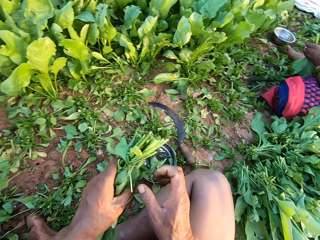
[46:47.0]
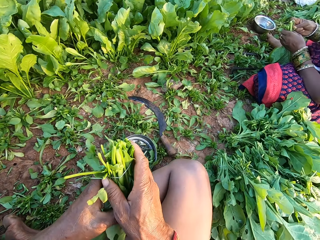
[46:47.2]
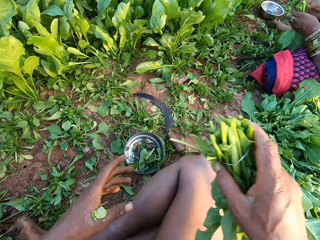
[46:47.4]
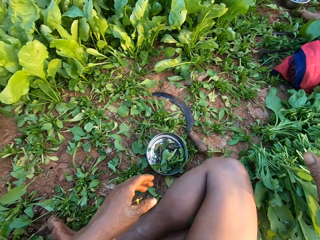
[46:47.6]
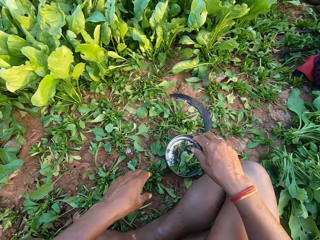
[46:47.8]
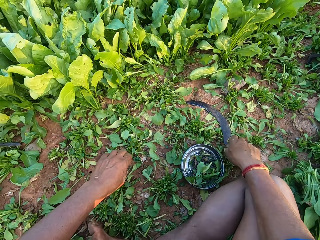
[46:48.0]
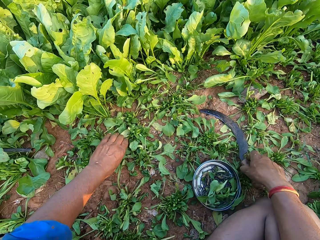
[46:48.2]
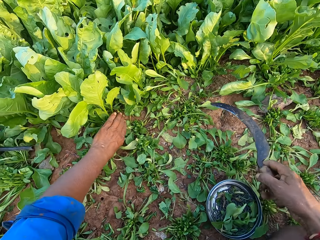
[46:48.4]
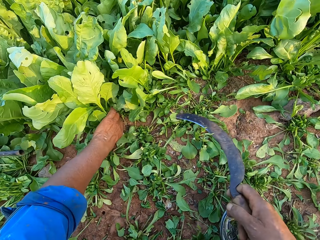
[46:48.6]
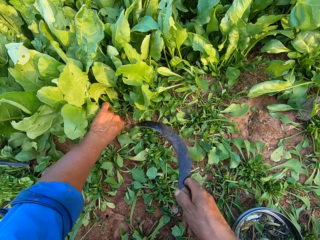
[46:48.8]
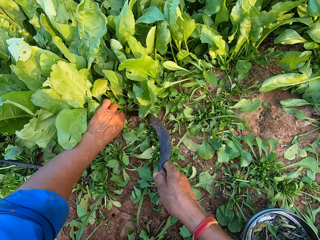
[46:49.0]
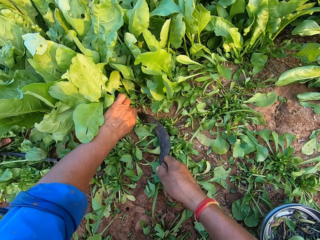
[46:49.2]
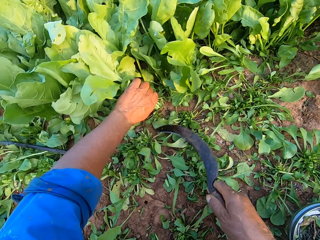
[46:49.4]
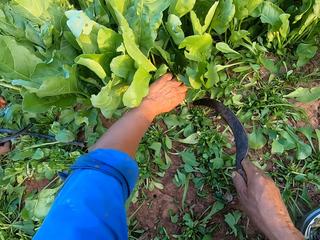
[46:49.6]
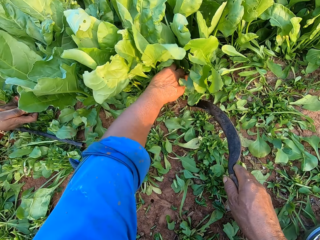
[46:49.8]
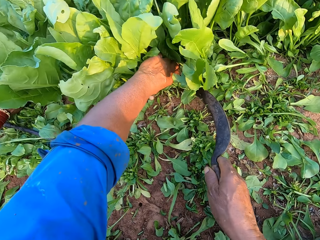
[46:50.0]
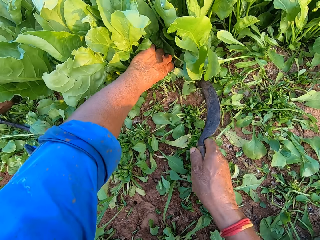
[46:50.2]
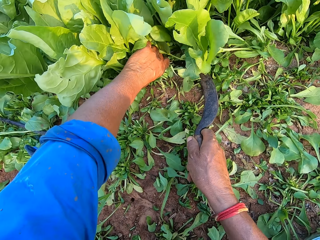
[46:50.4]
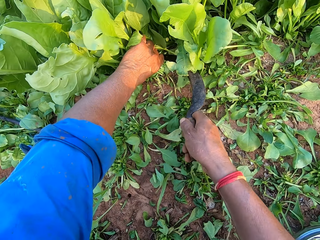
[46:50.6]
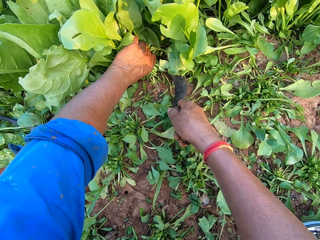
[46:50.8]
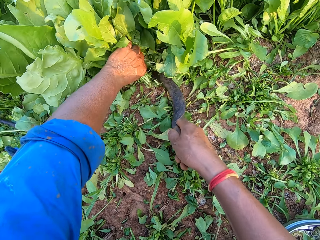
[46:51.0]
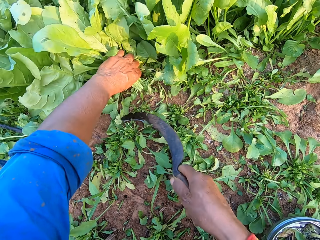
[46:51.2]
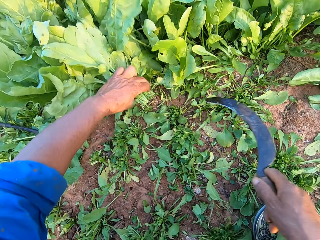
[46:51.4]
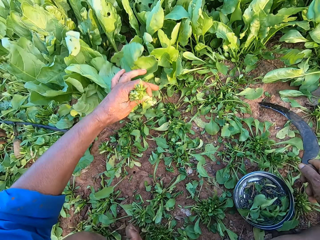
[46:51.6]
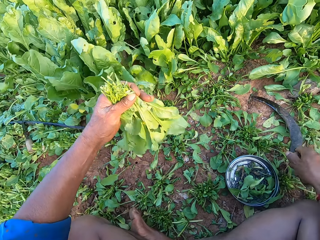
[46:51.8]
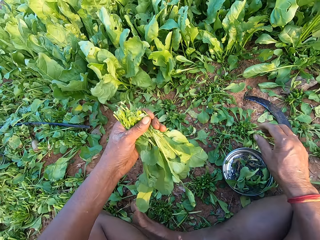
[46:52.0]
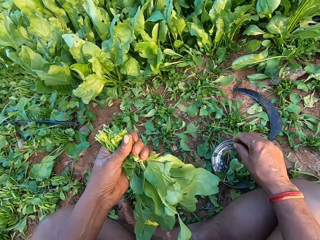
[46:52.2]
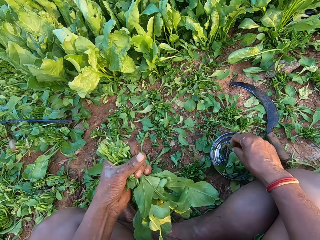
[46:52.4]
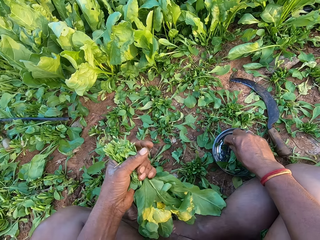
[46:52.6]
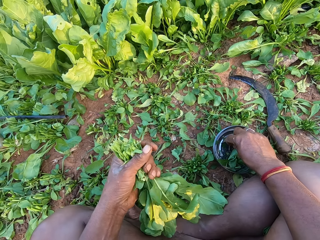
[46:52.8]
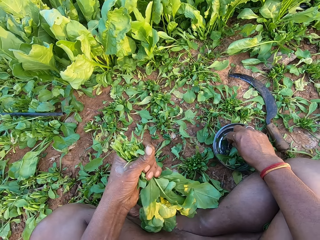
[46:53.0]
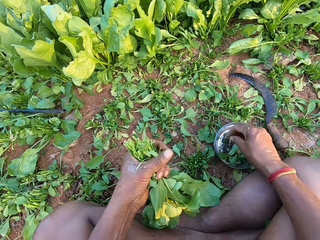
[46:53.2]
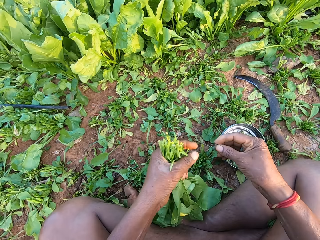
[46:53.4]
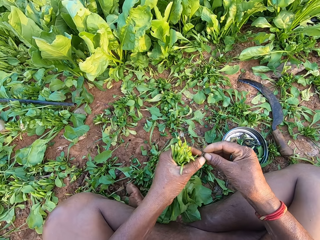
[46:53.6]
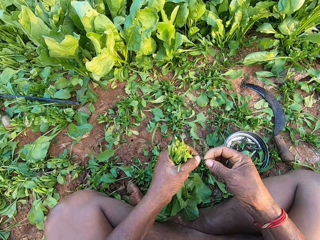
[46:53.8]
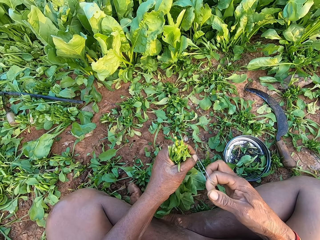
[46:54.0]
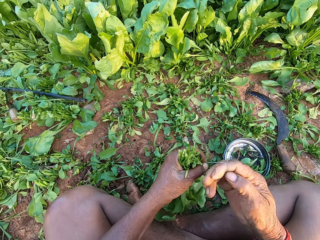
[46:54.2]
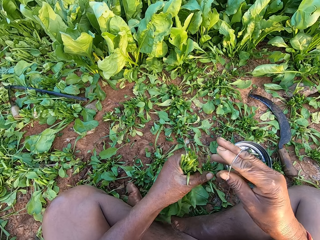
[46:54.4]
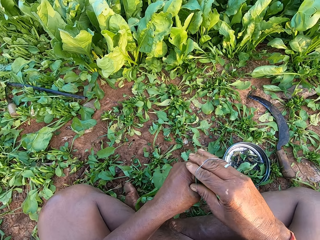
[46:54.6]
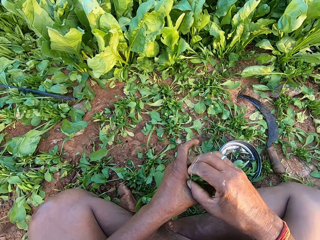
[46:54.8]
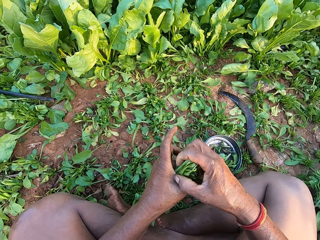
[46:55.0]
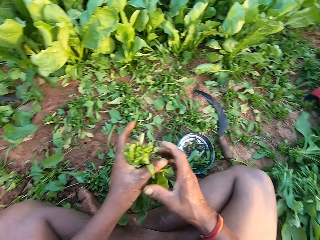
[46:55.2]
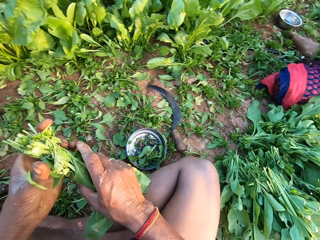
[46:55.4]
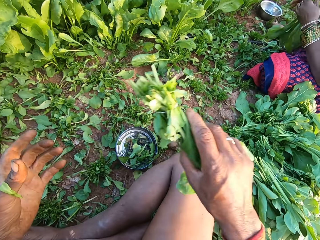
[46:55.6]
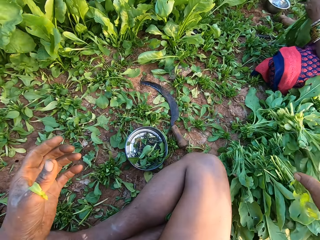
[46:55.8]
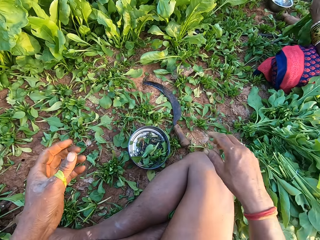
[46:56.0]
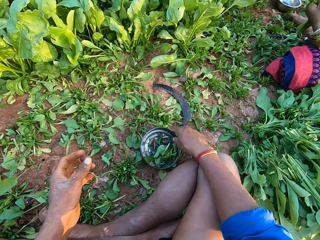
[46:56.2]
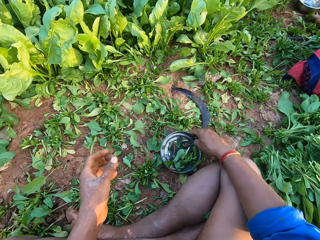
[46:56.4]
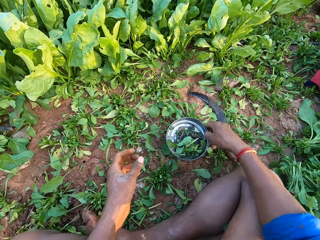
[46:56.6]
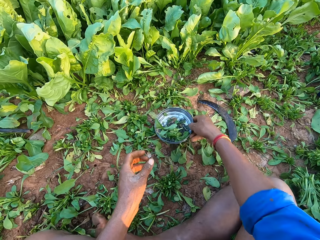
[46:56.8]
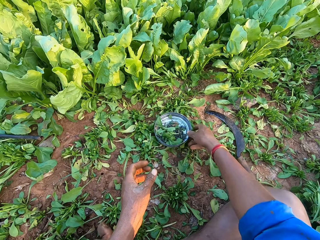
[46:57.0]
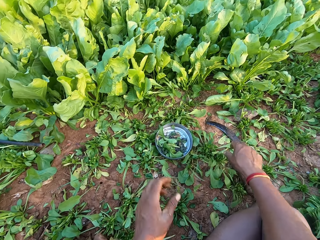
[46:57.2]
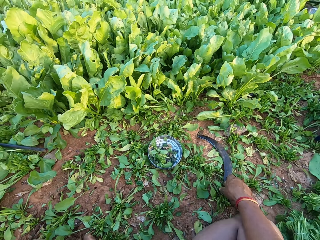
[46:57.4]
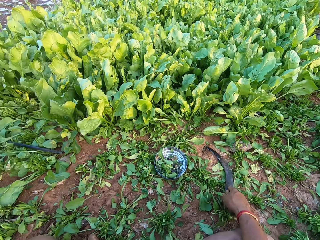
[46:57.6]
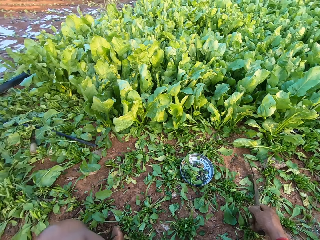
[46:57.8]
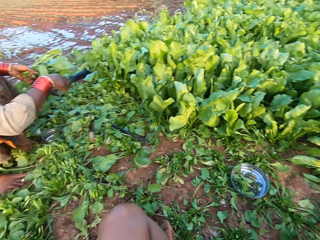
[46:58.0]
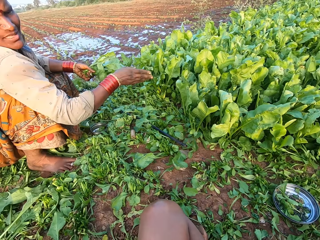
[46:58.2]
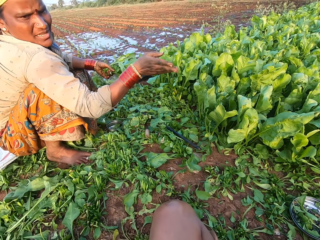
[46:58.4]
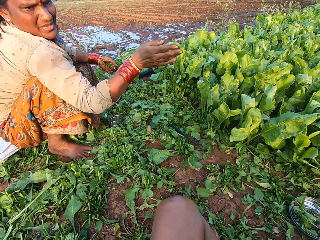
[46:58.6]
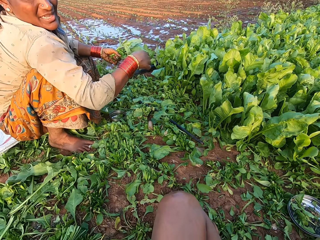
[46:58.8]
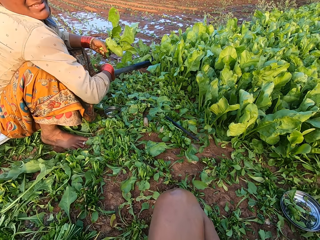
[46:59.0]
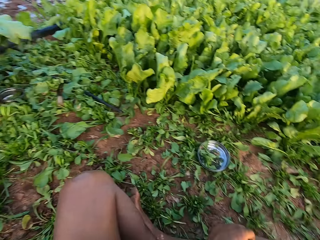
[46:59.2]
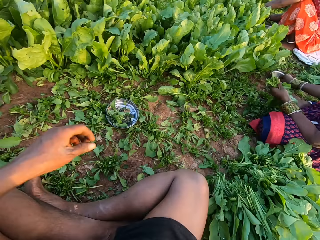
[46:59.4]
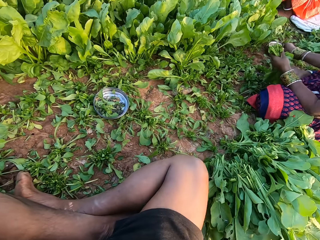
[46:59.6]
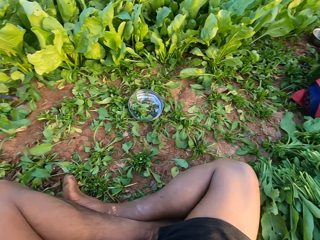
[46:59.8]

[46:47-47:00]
The camera wearer passes the vegetables from his left hand to his right hand. He picks the sickle or machete from the ground with his right hand. He holds some vegetables with his left hand. He cuts the vegetables in his left hand with the sickle in his right hand. He holds some vegetables with his left hand. He cuts the vegetables with the sickle in his right hand. He places the sickle on the ground with his right hand. He touches the kales. He picks a rubber band from the bowl on the ground with his right hand. He wears the rubber band on his right hand with his left hand. He ties the vegetables in his left hand with the rubber band in his right hand. He passes the vegetables from his left hand to his right hand. He drops the vegetables on the pile of vegetables in his right hand. He picks the bowl from the ground with his right hand. He places the bowl on the ground with his right hand. He picks the sickle from the ground with his right hand. He touches the machete. The woman holds some vegetables in her left hand.

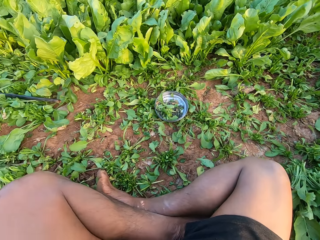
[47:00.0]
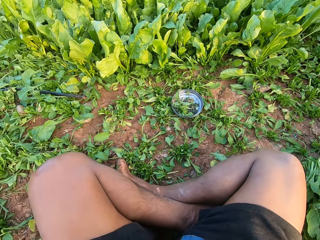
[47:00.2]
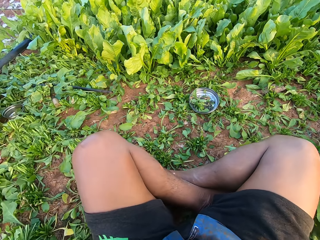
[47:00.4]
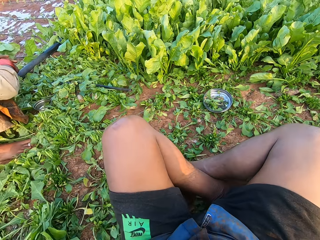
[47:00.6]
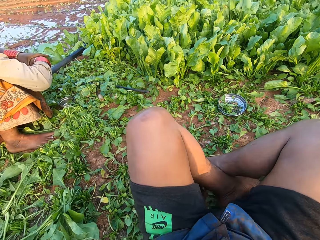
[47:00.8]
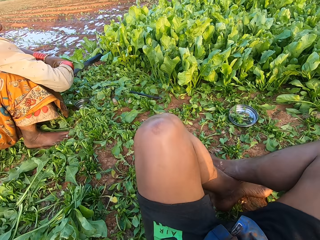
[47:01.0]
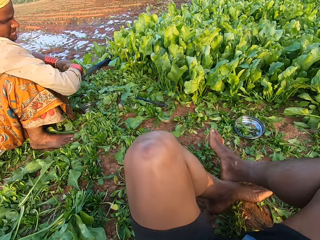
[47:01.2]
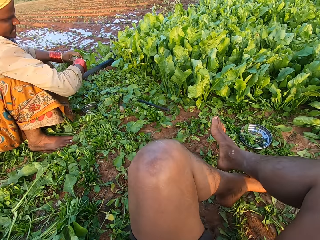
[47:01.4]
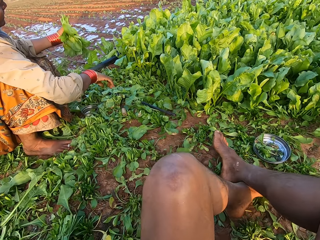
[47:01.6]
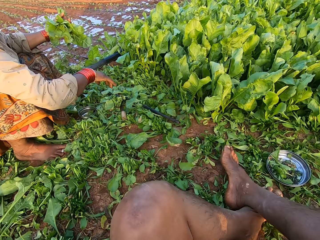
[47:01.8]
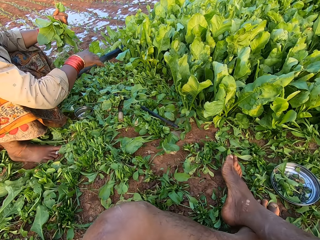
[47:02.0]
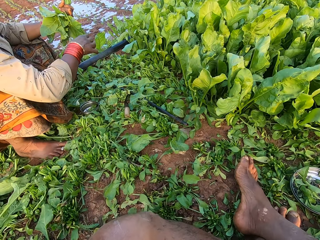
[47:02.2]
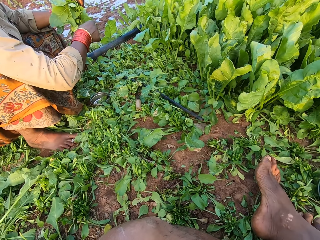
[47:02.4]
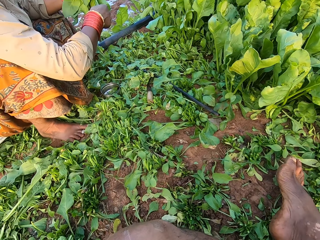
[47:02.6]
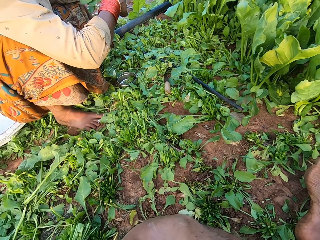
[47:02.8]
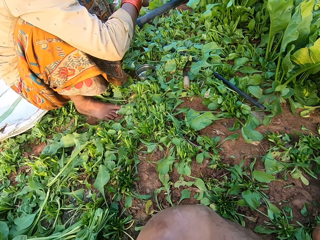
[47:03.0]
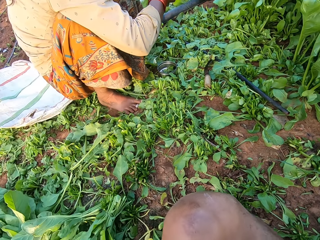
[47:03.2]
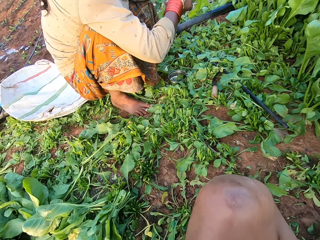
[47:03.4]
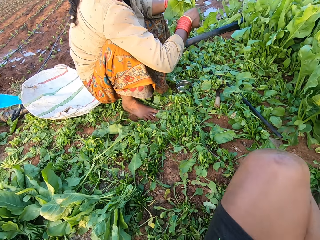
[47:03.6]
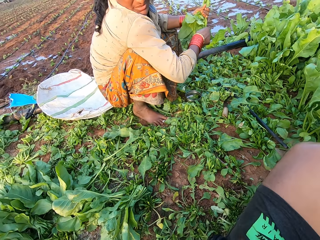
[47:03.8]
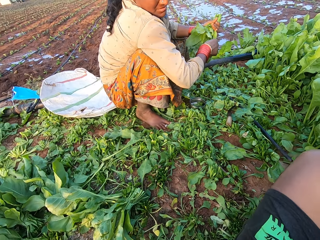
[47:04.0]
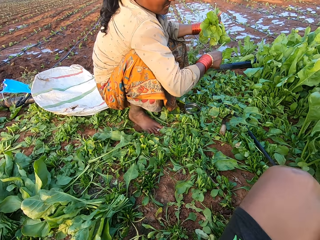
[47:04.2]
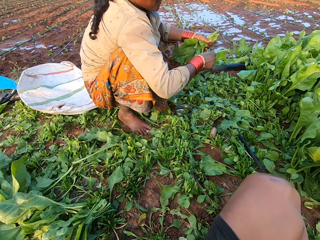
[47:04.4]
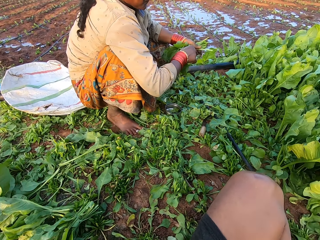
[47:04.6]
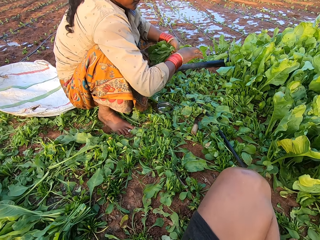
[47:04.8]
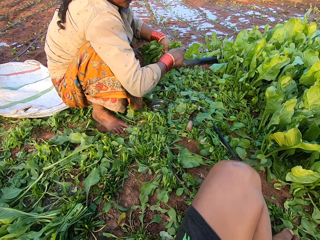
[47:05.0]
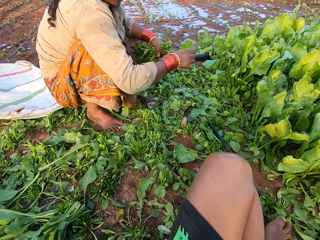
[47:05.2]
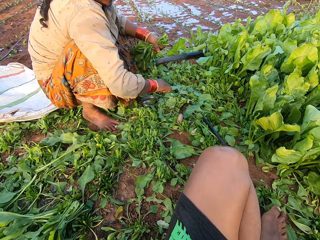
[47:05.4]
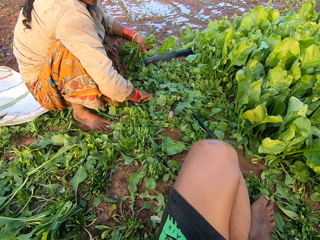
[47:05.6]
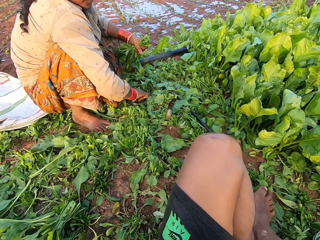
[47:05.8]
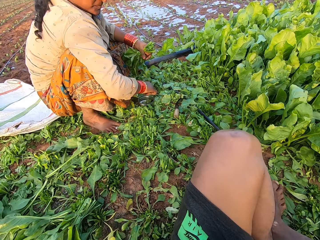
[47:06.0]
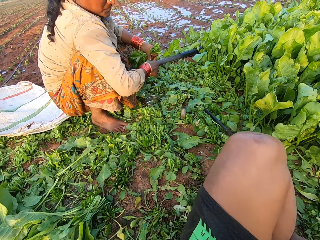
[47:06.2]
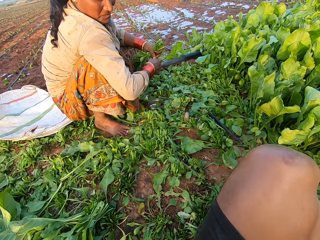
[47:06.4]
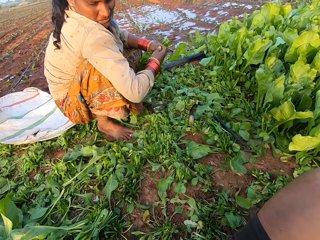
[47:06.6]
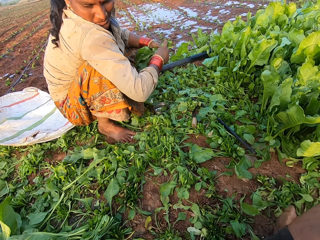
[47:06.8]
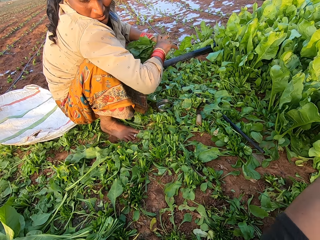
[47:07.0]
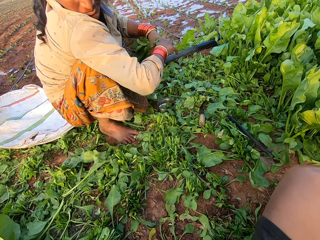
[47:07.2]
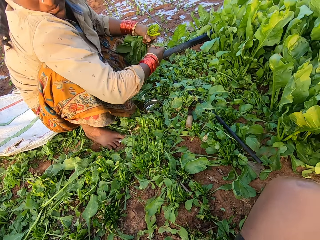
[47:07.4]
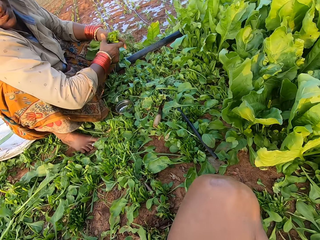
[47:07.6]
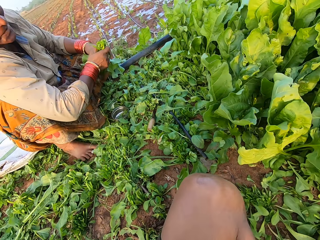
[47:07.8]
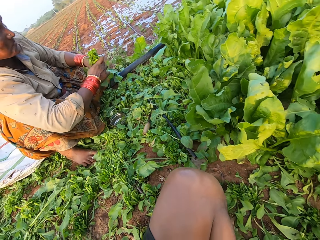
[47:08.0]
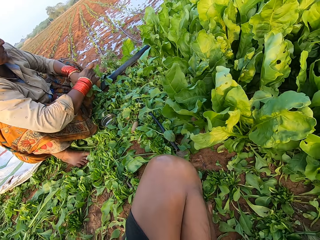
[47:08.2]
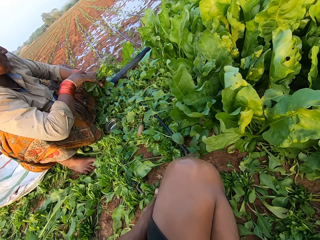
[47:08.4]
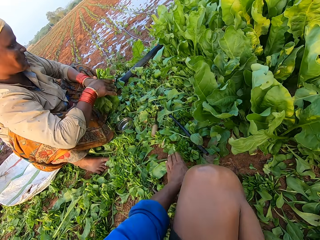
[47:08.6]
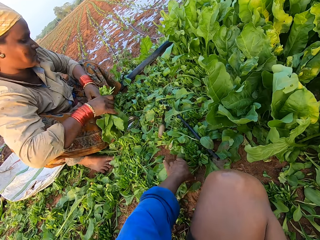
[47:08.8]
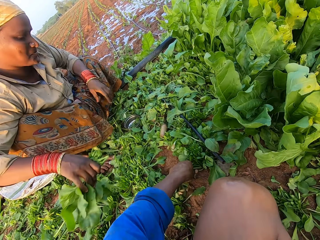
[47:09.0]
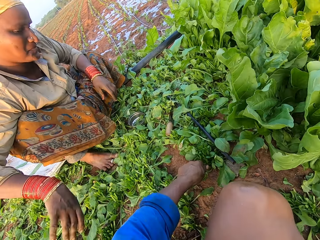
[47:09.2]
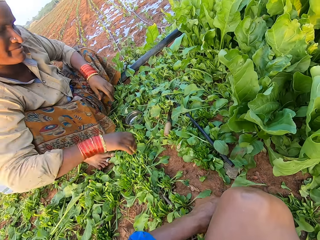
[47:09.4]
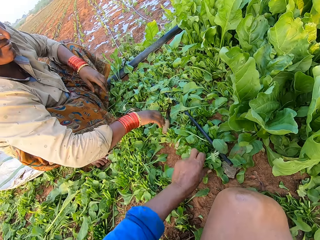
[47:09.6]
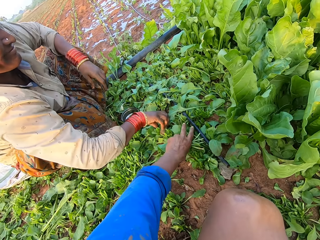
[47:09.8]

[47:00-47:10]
The camera wearer looks around. The woman removes straw from the vegetables in her left hand with her right hand. She picks a rubber band from a bowl on the ground with her right hand. She wears the rubber band on her right hand with her left hand. She ties the vegetables in her left hand with the rubber band in her right hand. She passes the vegetables from her left hand to her right hand. The camera wearer picks some vegetables from the ground with his left hand.
